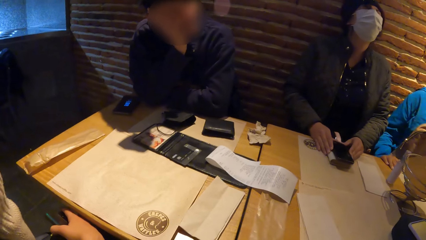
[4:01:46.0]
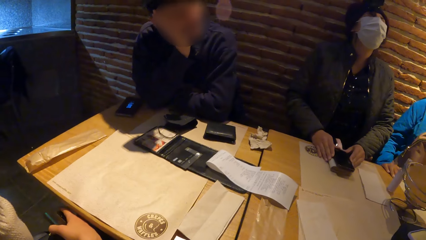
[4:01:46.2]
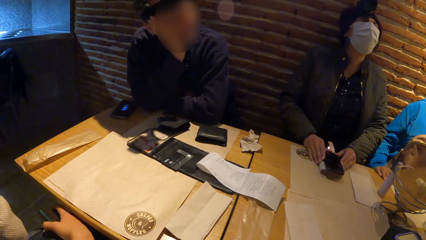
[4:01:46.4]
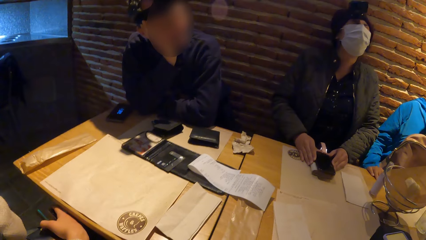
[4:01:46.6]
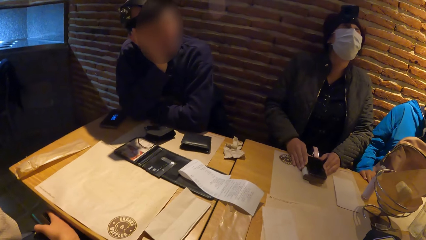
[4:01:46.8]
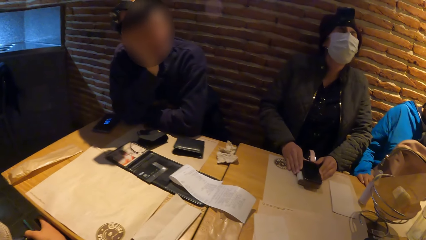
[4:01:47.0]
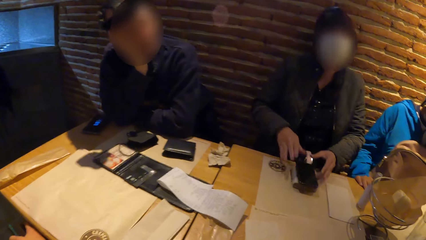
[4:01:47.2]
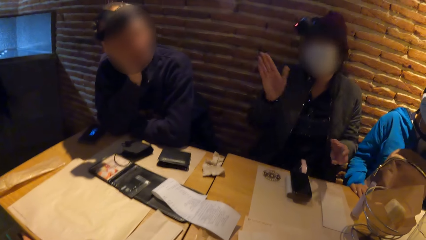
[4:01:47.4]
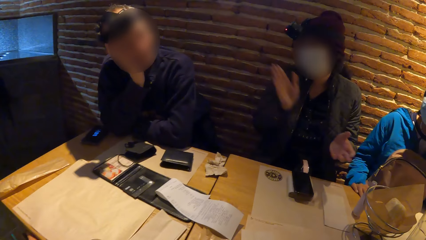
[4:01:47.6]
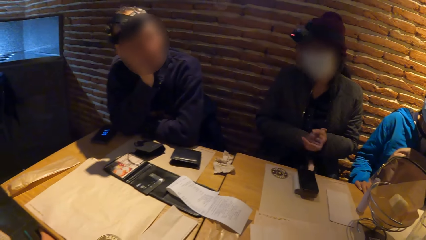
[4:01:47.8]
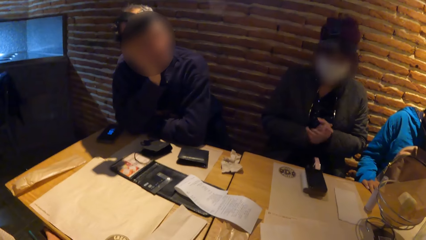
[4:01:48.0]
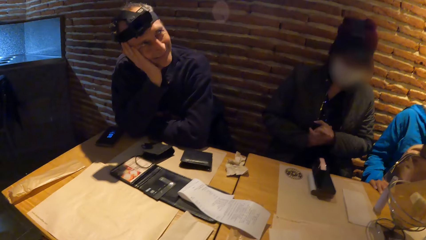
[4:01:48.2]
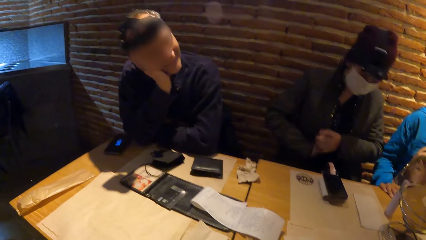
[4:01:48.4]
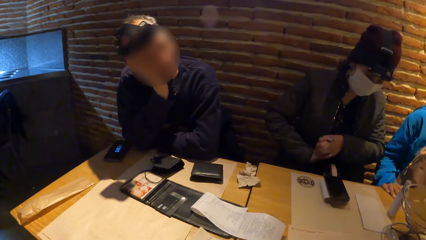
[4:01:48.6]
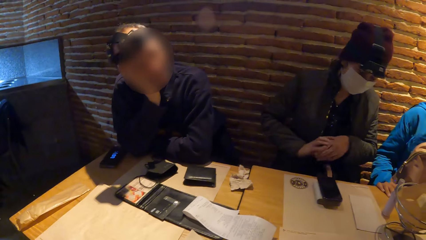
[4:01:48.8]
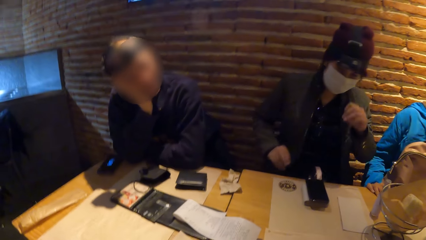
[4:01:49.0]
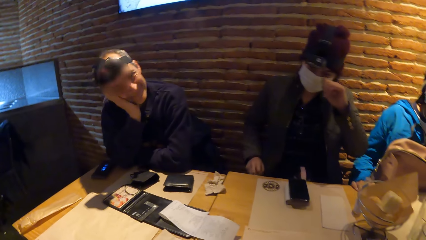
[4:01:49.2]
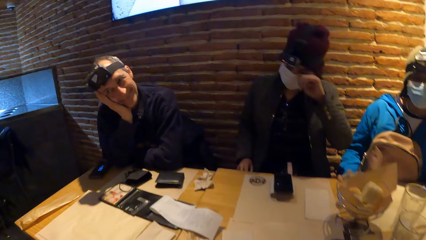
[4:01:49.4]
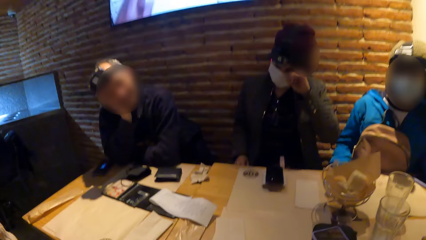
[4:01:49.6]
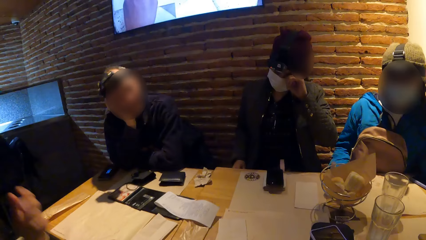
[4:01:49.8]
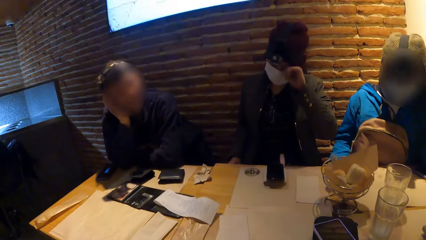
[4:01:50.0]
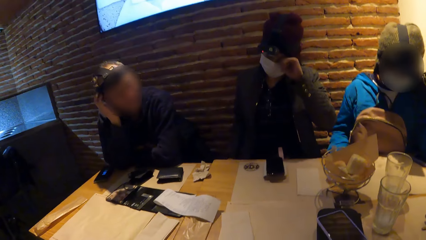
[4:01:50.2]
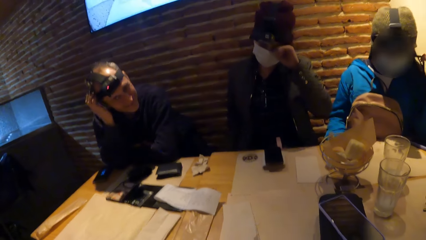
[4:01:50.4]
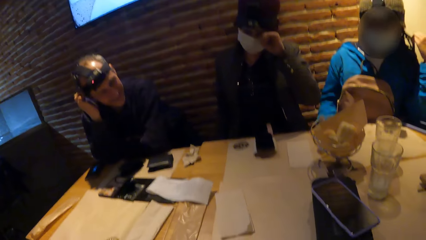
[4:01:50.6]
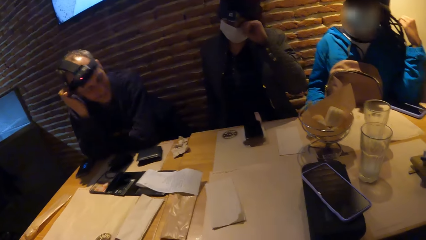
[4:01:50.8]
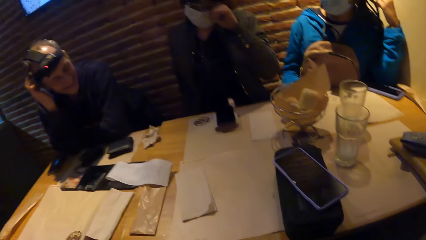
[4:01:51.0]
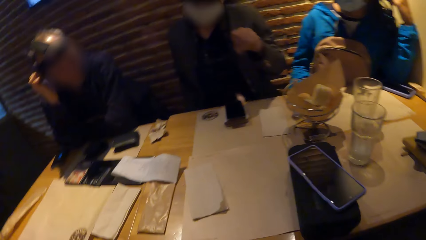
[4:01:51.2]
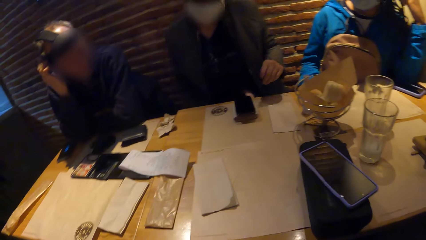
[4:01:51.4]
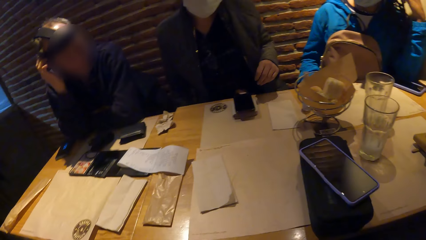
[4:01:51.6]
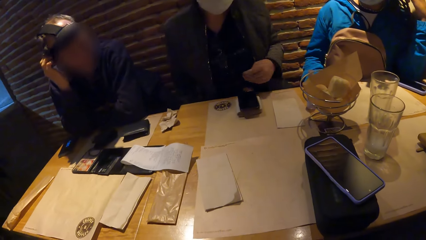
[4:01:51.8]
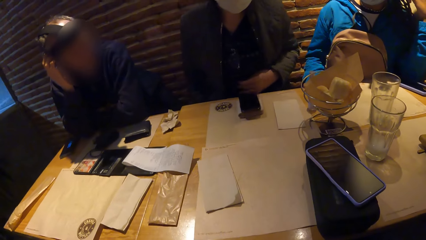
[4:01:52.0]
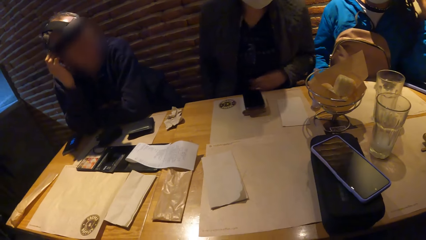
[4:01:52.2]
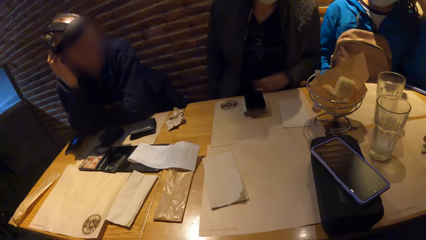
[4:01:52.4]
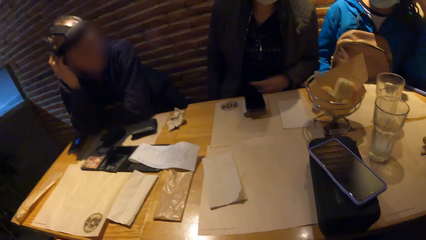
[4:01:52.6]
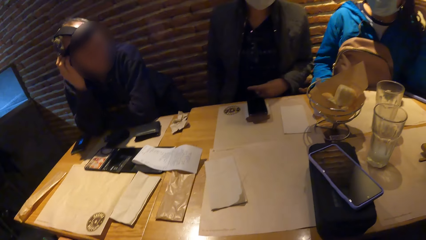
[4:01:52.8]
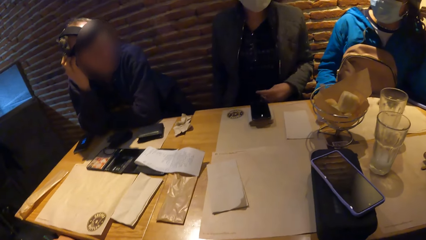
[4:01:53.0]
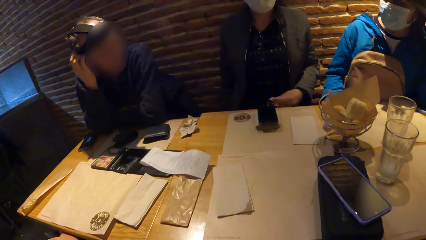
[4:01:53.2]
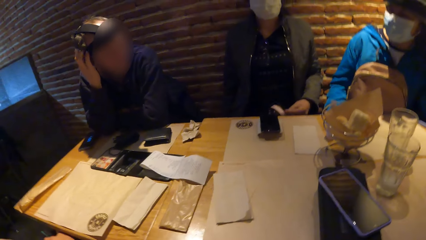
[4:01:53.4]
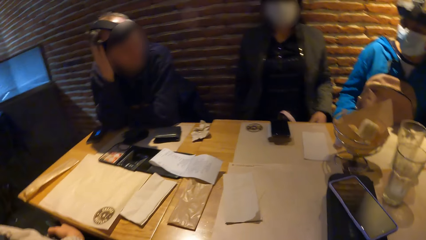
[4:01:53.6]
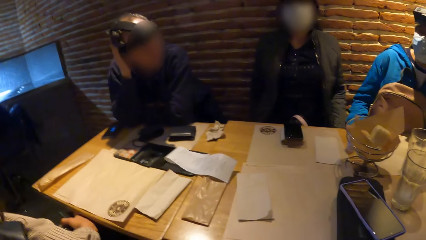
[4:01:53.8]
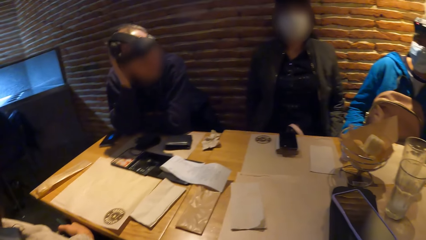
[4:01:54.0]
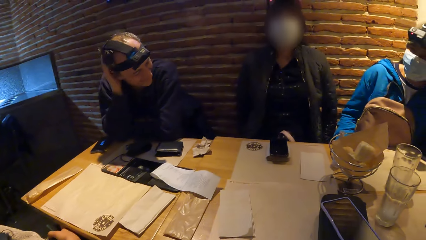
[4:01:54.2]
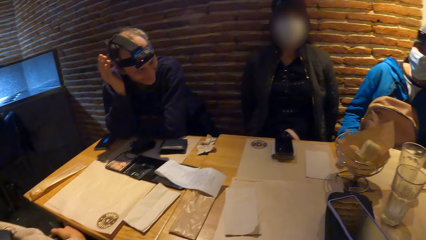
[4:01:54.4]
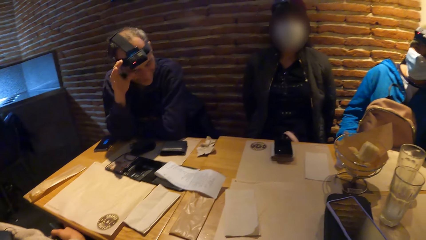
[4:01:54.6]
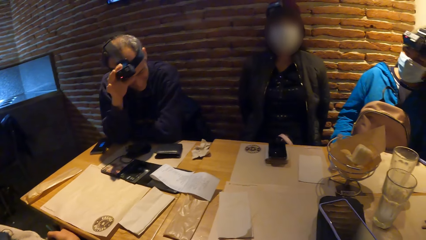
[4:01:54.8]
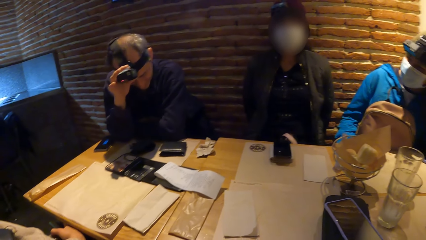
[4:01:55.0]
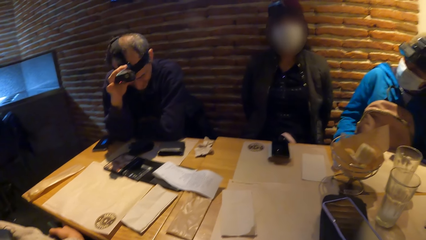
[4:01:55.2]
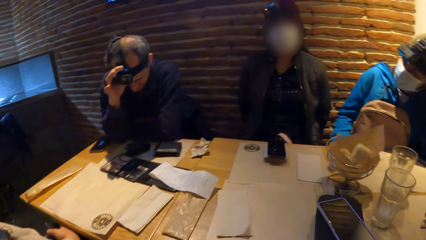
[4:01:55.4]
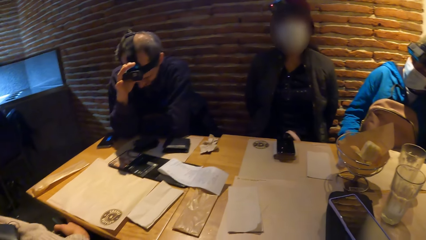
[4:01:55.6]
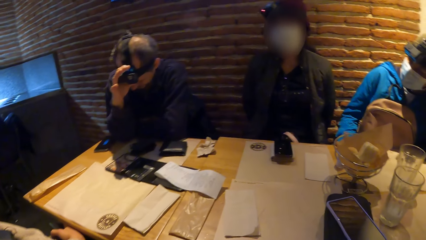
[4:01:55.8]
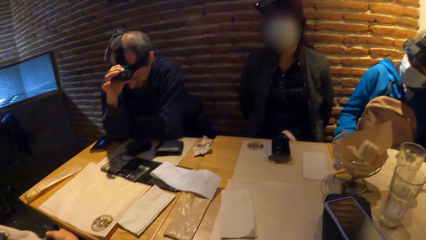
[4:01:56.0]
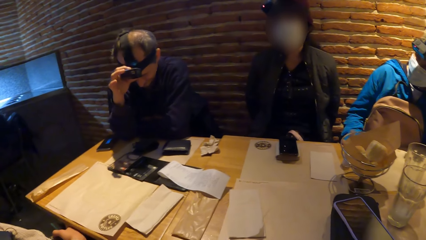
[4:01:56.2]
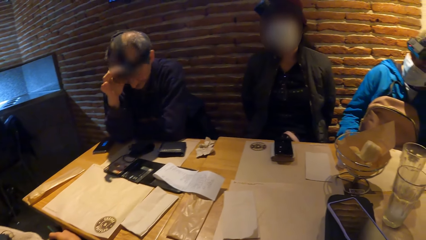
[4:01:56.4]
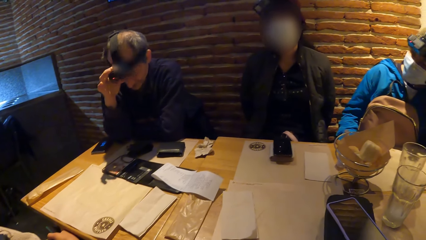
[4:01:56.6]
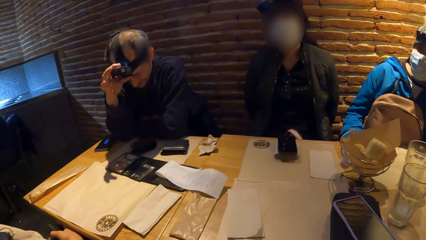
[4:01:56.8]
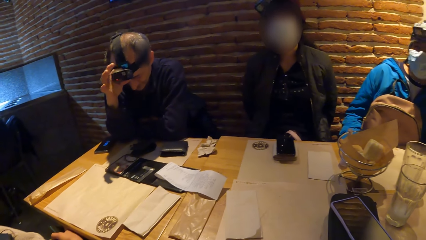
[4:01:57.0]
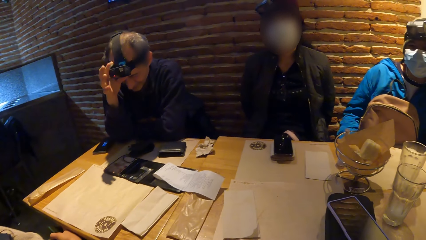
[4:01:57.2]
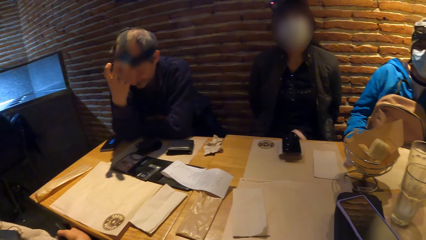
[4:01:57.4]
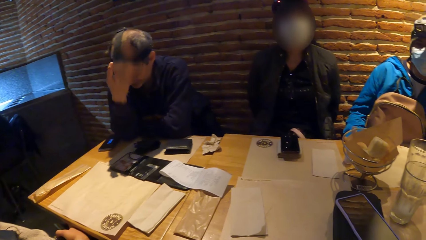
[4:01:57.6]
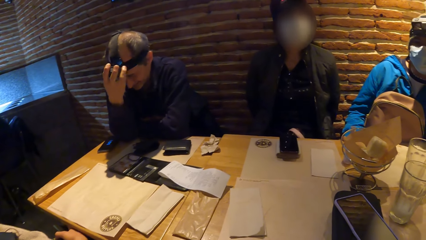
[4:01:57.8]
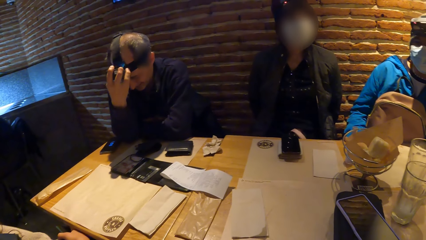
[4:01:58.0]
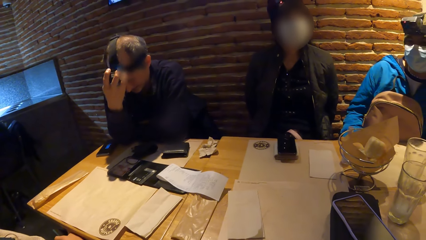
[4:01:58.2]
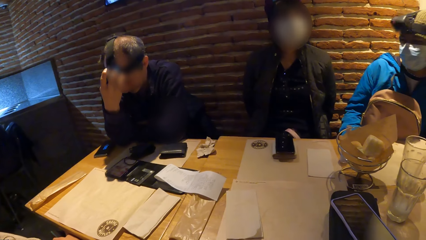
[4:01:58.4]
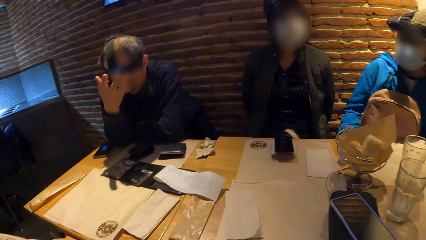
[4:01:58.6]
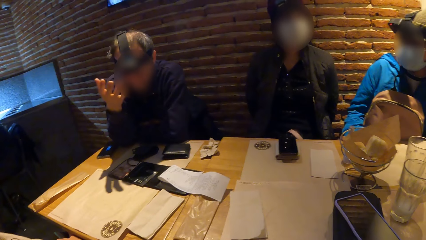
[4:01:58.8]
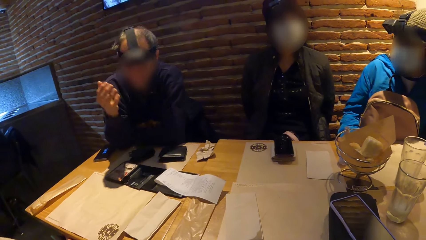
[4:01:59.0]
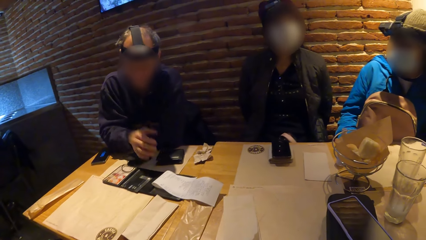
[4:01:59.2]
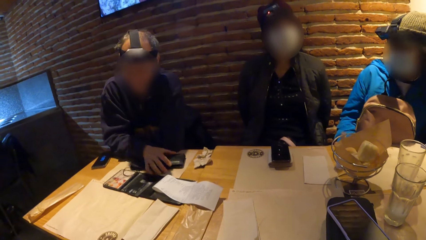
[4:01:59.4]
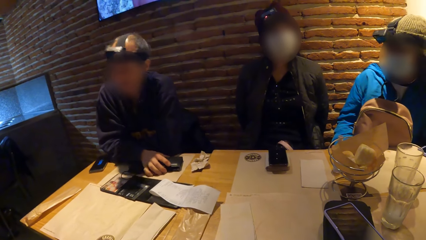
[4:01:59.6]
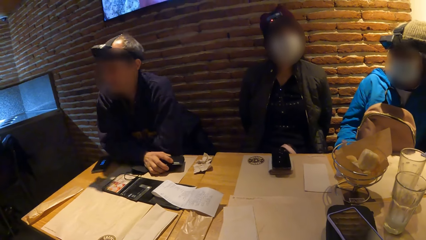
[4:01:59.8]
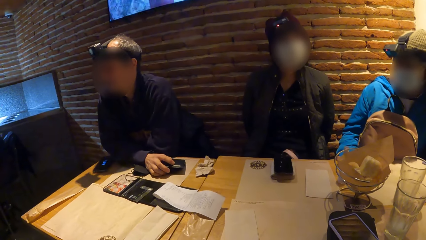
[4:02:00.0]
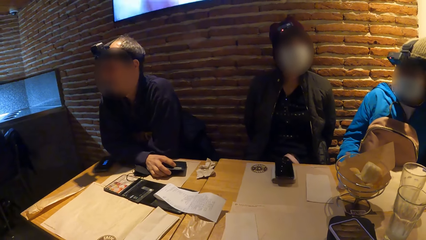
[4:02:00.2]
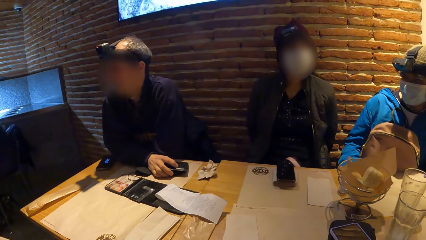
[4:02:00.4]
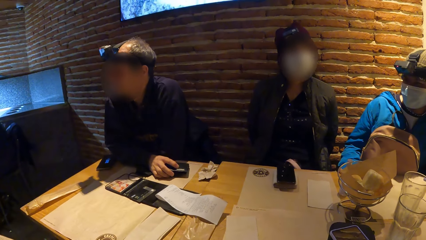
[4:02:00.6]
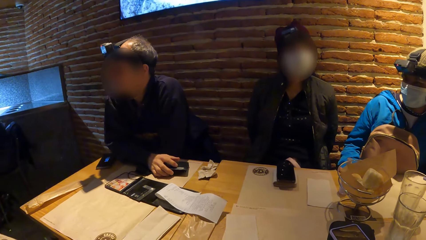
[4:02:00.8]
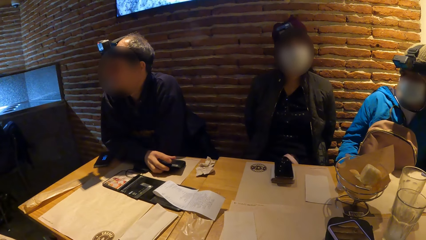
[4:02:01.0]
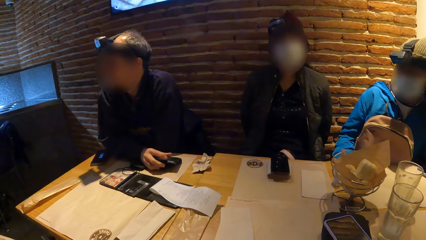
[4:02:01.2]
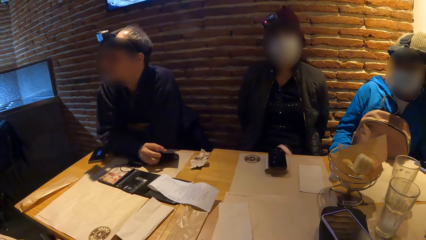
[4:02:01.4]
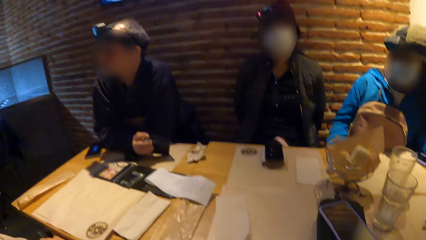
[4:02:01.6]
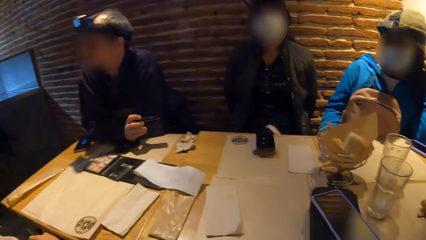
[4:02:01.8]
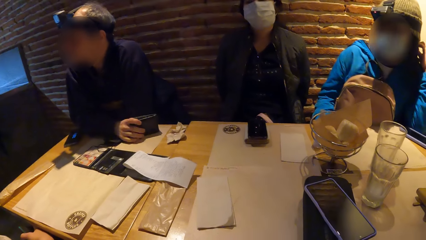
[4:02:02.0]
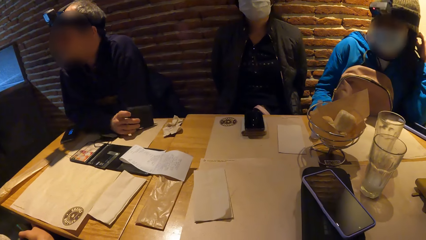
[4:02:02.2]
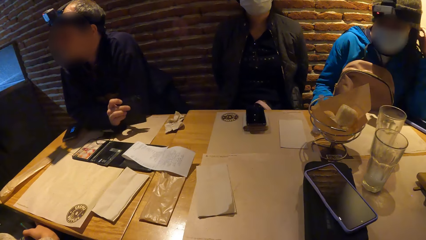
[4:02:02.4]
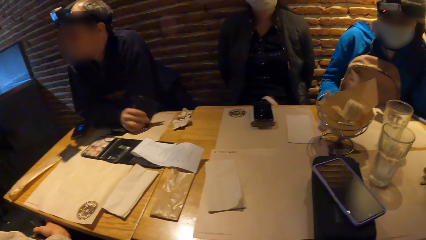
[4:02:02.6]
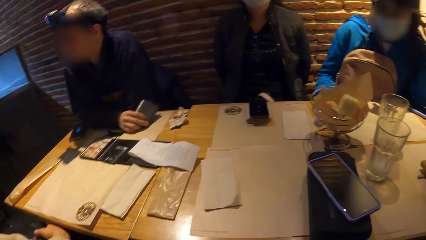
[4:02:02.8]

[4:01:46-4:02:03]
The woman claps both hands. She touches her face with her left hand. The man touches a camera on his head with his right hand. He interacts with the wallet on the table with his right hand.
